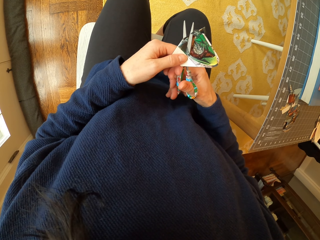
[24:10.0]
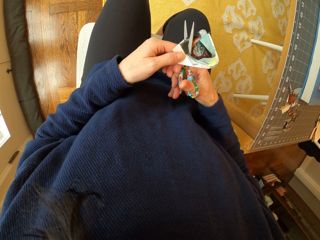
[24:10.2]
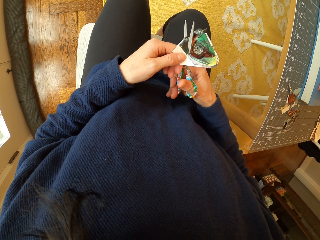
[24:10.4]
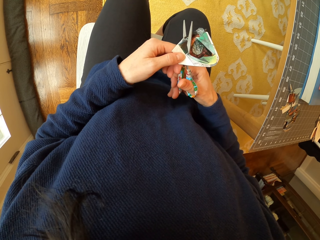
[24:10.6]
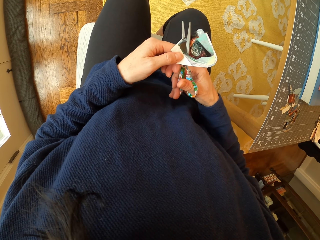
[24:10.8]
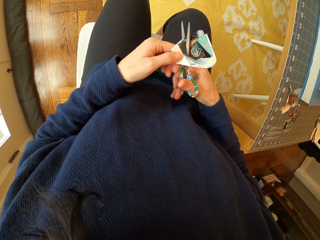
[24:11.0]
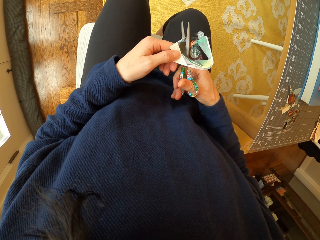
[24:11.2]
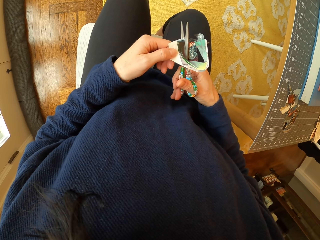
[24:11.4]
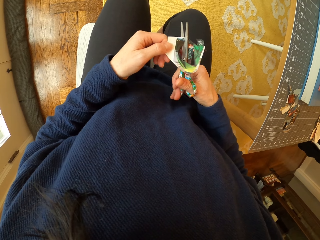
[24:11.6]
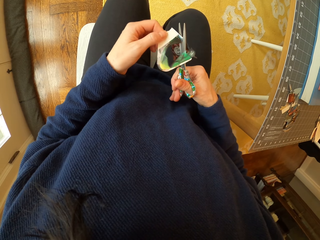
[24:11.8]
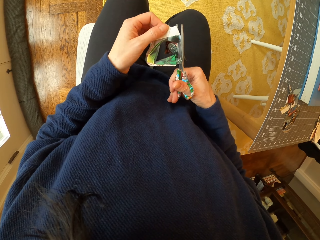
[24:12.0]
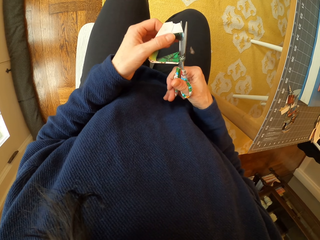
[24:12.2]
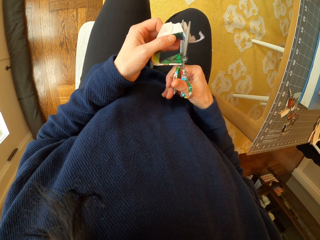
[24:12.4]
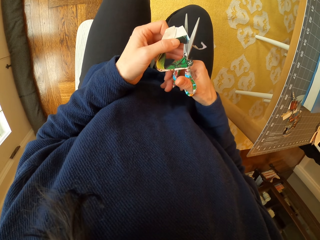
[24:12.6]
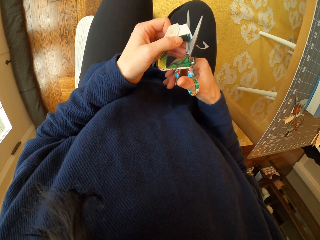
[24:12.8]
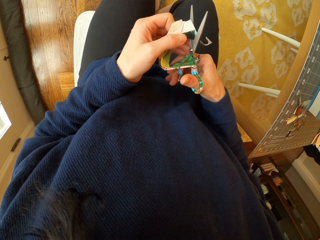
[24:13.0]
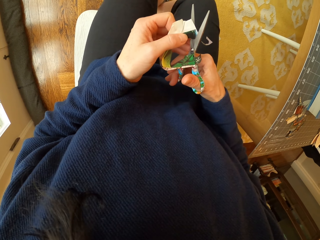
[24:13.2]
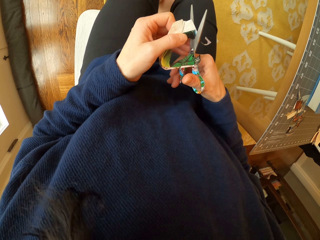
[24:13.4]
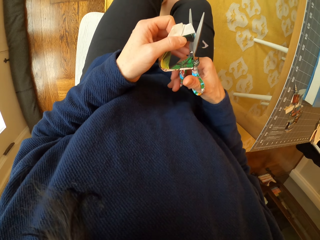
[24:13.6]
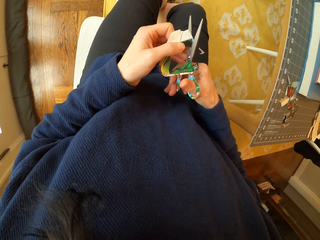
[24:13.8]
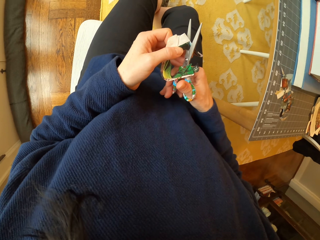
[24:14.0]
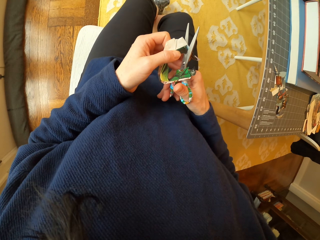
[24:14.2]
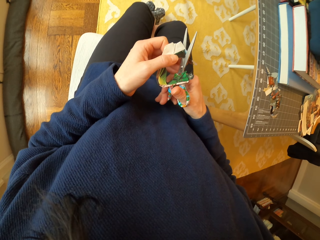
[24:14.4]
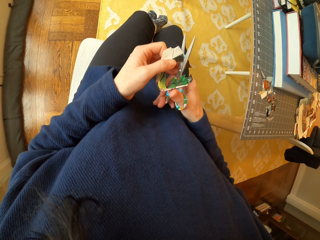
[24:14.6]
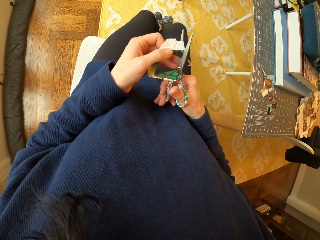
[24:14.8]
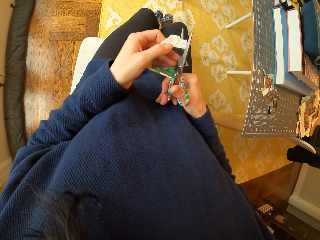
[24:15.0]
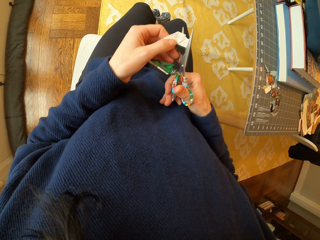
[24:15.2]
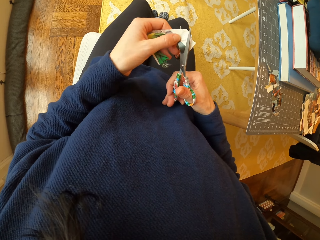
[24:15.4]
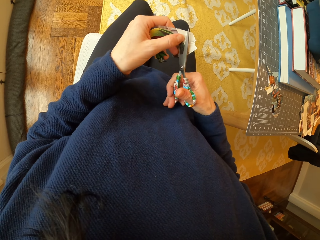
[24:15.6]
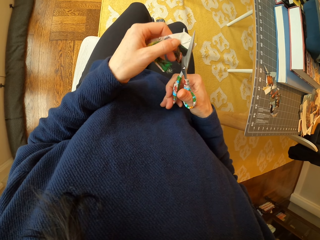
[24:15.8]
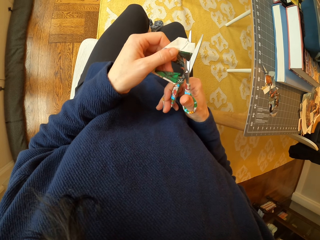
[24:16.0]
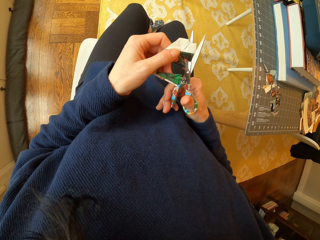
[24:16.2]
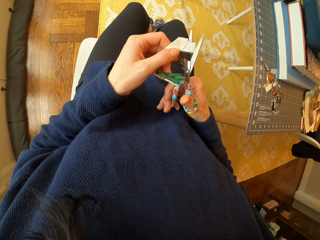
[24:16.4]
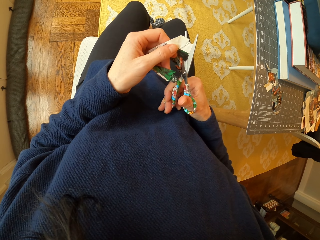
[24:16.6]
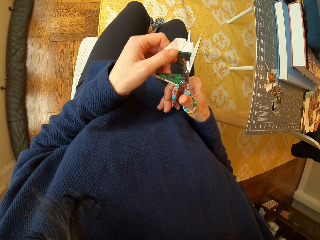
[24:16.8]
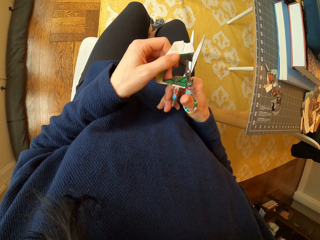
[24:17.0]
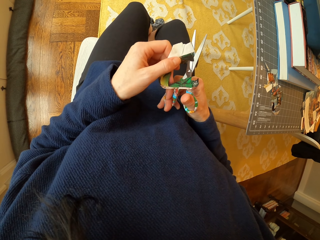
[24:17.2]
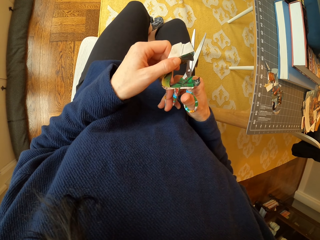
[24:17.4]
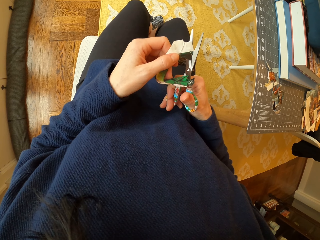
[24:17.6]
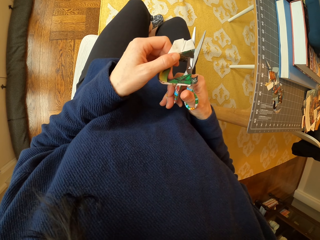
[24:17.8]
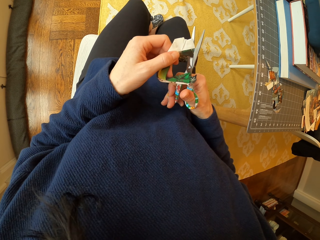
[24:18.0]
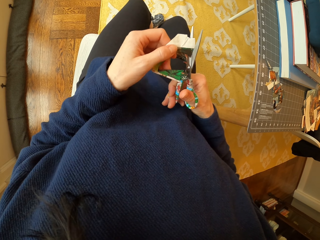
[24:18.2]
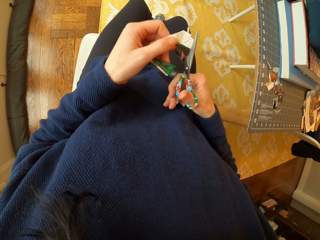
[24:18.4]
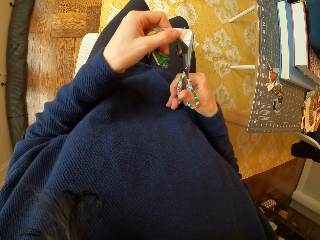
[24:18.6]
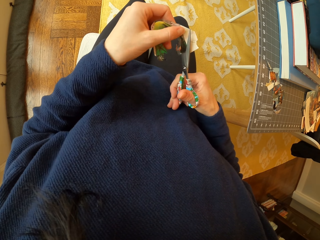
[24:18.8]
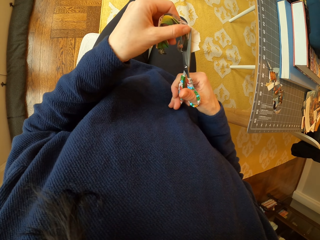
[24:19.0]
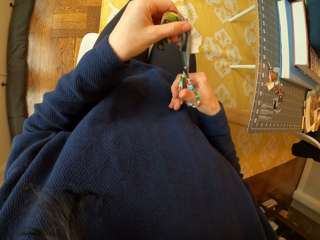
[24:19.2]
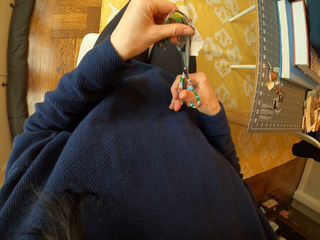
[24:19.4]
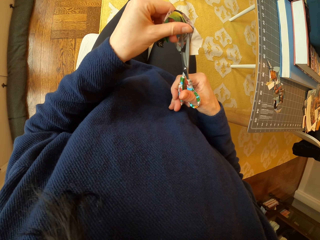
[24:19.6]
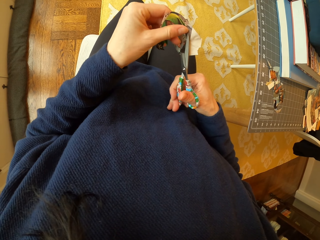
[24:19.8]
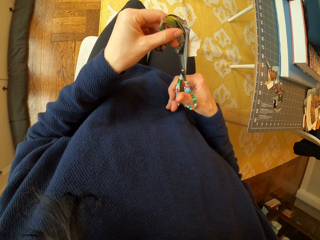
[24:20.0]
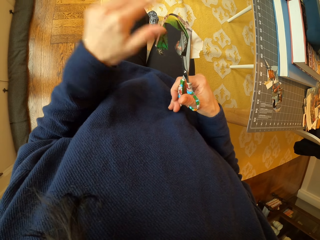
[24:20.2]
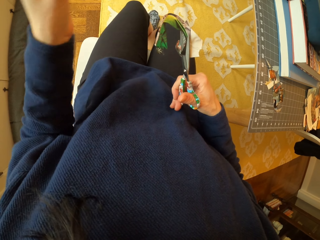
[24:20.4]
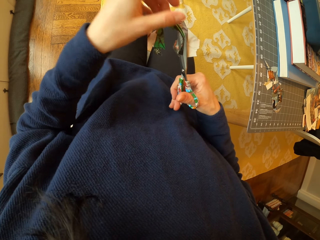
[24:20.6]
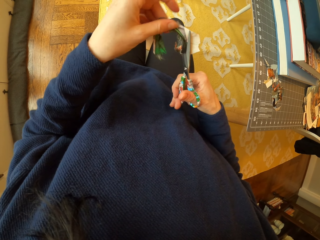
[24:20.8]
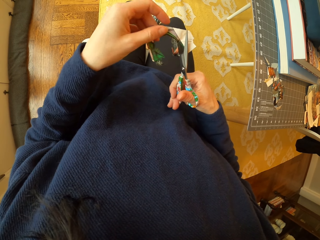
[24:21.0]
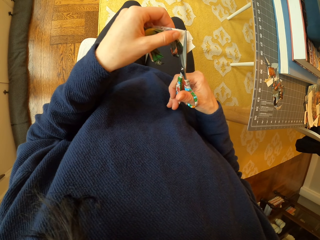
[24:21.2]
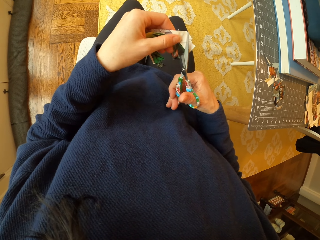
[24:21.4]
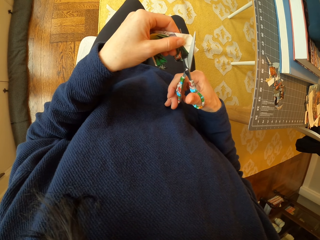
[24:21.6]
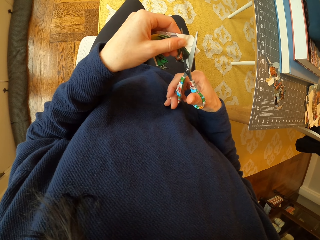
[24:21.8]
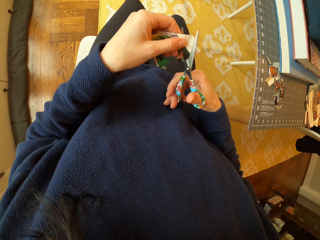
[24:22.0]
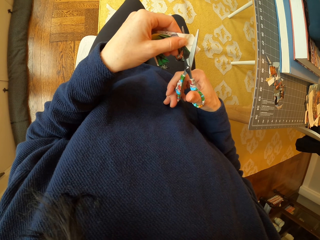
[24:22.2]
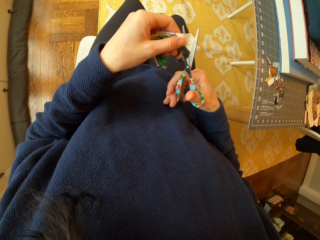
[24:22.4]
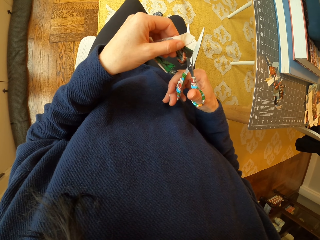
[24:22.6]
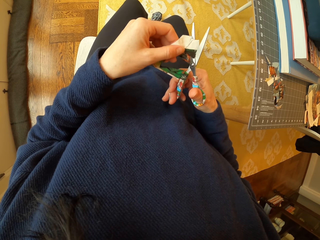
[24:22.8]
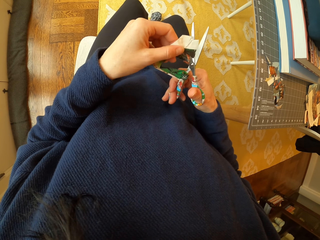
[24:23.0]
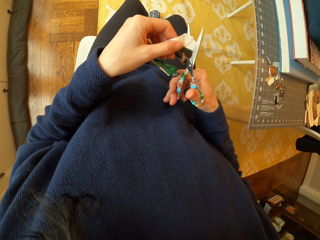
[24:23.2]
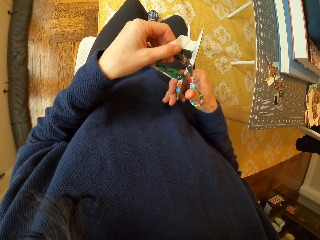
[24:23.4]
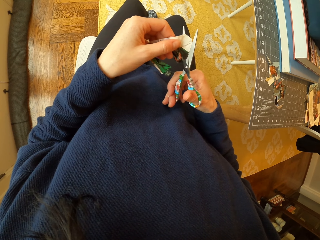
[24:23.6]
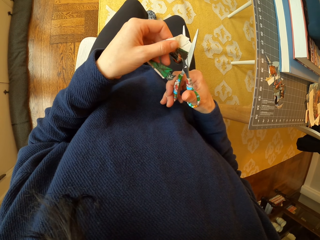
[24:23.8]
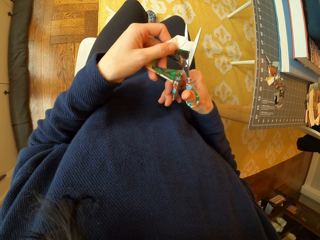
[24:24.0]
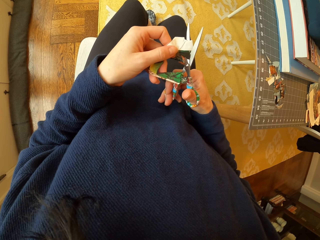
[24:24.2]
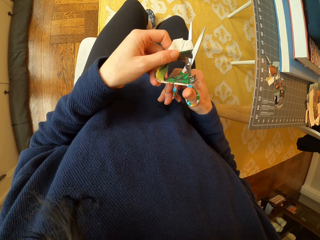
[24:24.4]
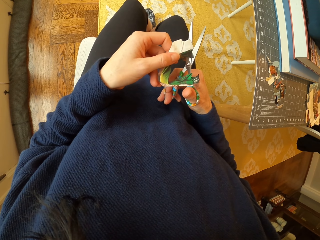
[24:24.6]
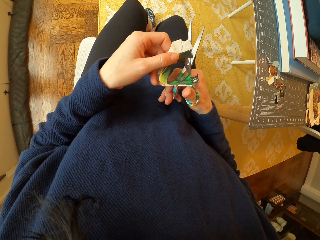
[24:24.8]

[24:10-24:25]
The camera wearer rotates the piece of paper. She cuts the piece of paper. She moves her leg. She unhands the piece of paper. She moves her hand. She holds the paper. She rotates the piece of paper. She cuts the paper with the scissor.

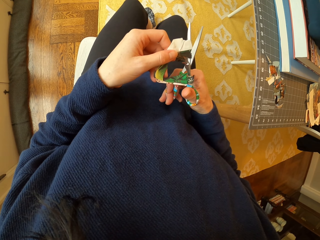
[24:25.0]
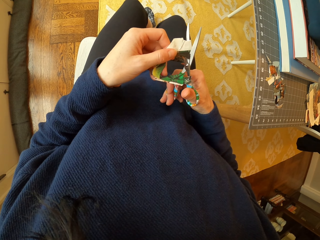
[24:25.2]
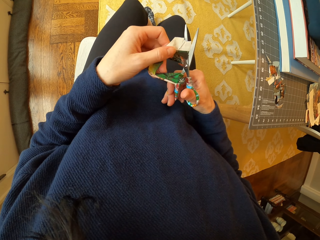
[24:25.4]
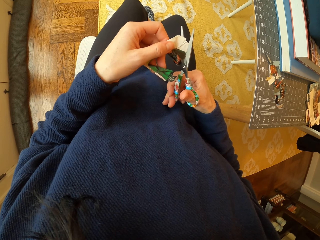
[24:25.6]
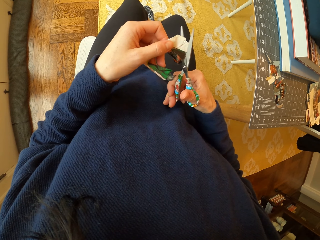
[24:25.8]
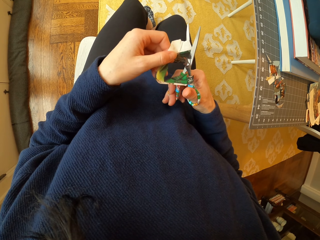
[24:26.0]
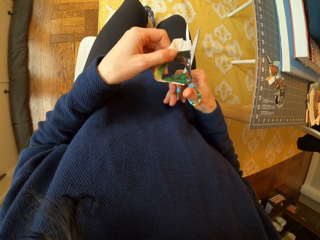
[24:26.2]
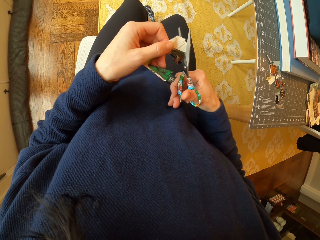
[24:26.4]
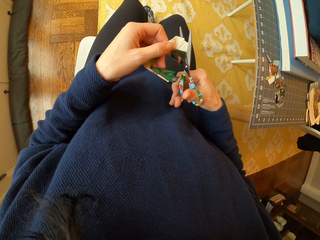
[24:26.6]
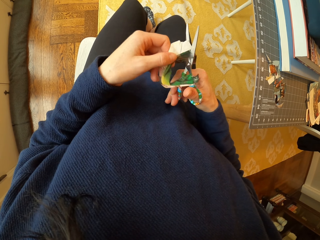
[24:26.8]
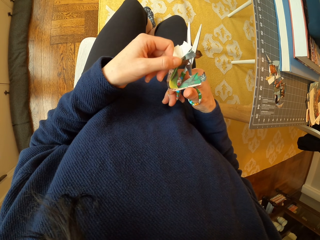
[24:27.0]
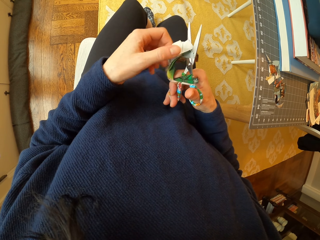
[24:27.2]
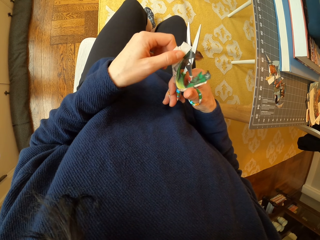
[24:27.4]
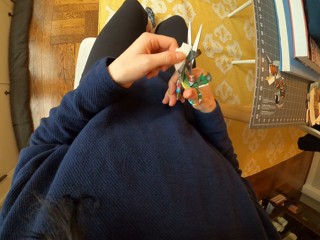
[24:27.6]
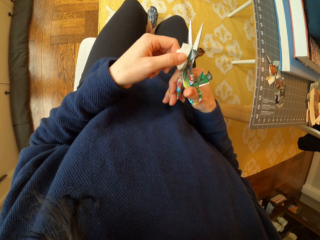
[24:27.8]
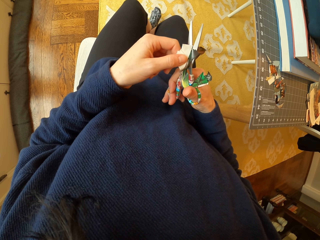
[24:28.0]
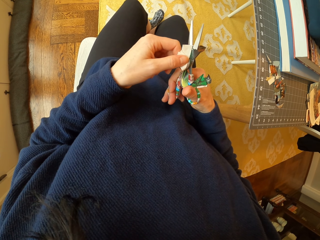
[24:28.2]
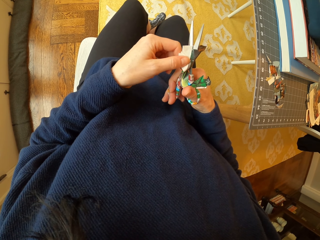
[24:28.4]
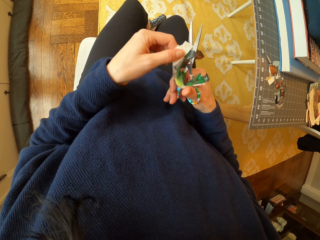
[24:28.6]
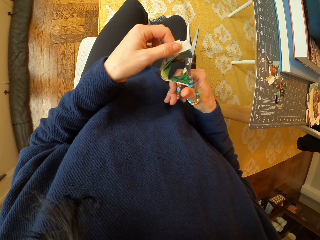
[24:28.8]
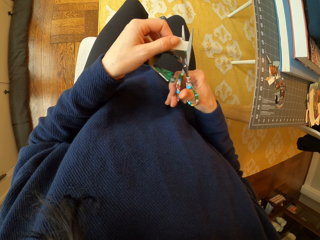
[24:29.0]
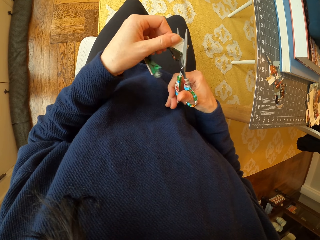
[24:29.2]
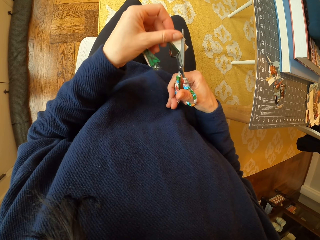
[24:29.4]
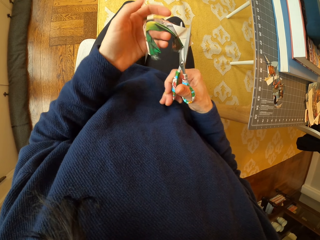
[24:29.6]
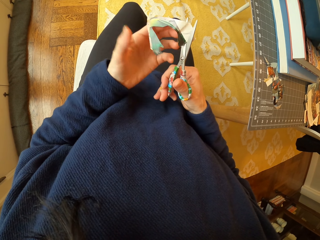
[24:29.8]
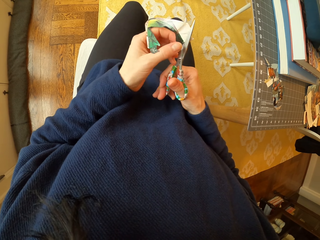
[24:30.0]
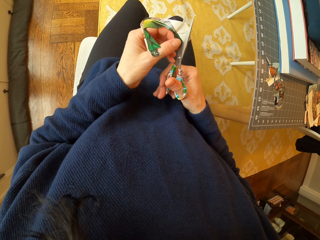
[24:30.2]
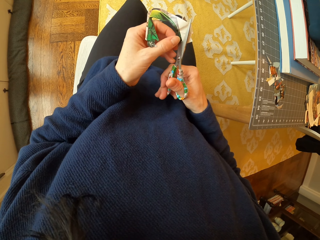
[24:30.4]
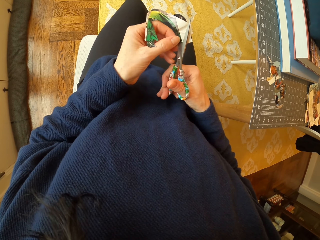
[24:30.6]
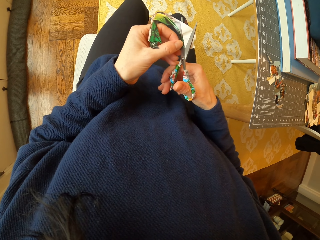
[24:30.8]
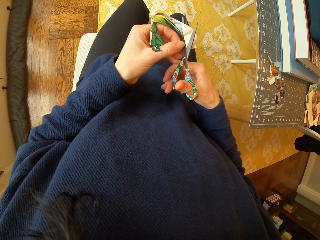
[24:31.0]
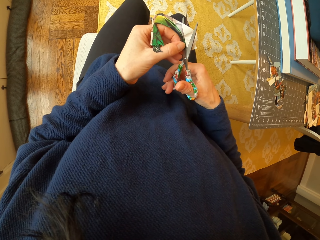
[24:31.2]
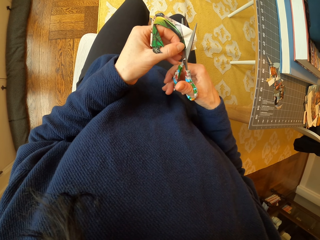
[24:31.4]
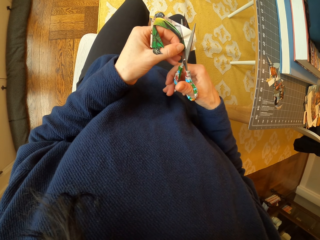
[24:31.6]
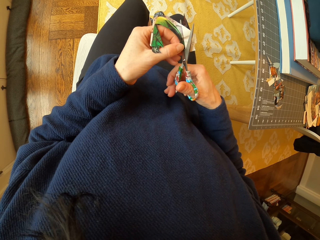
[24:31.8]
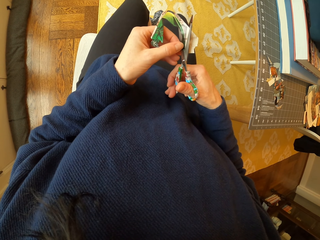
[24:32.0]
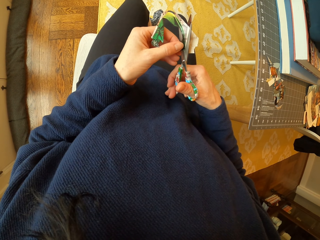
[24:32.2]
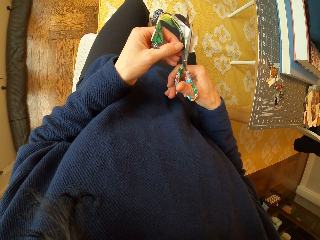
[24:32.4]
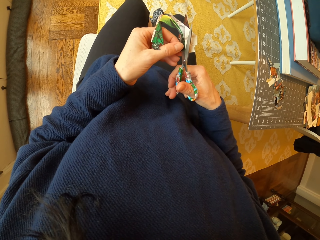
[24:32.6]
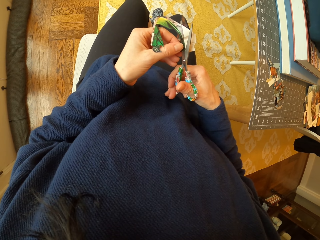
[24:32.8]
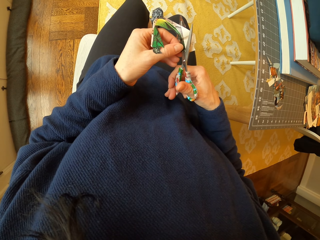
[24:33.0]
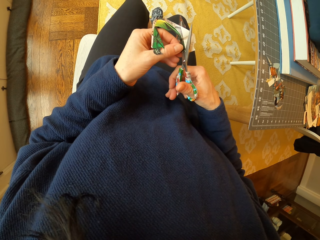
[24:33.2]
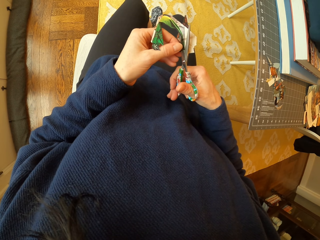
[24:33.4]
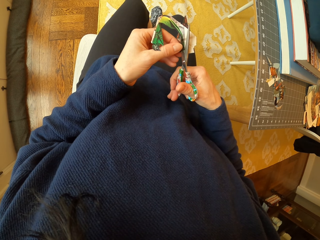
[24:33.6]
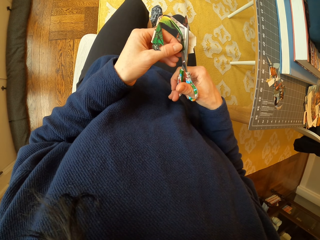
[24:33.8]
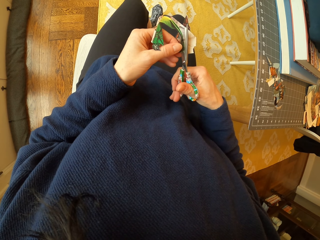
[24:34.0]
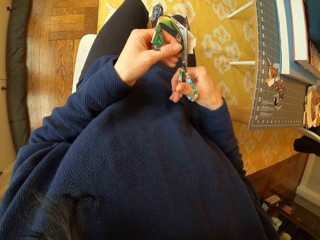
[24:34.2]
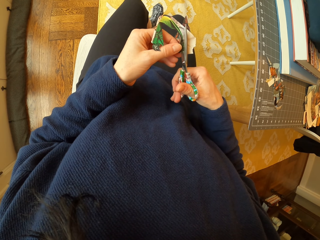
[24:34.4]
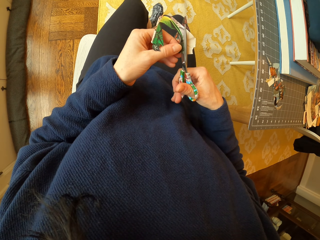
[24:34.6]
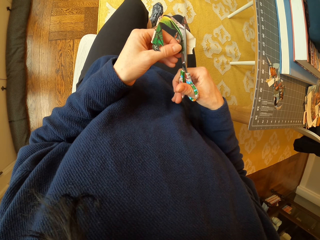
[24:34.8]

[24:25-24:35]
The camera wearer unhands the piece of paper. They hold the piece of paper. They cut the piece of paper.
